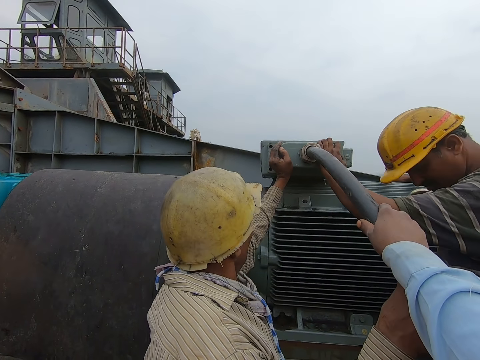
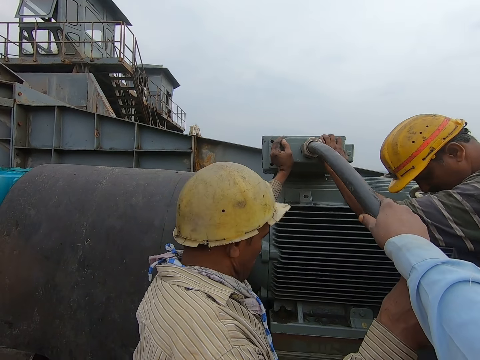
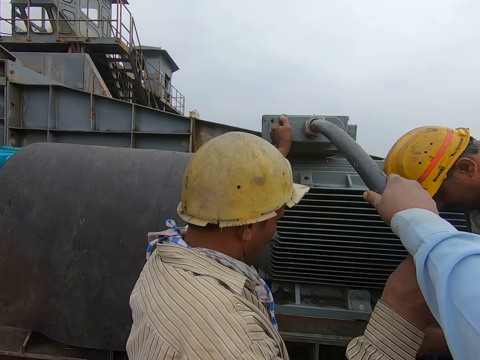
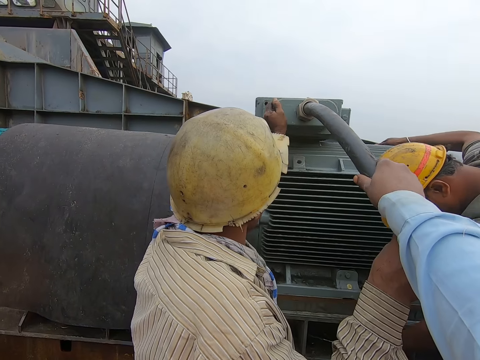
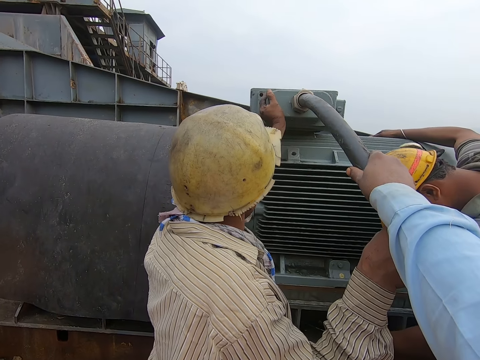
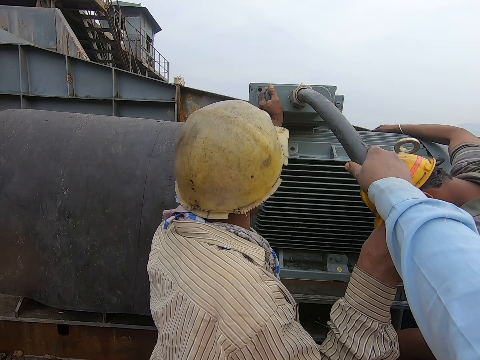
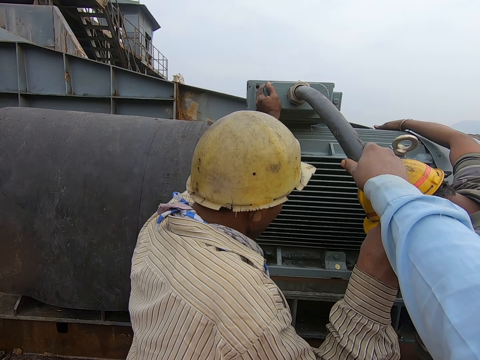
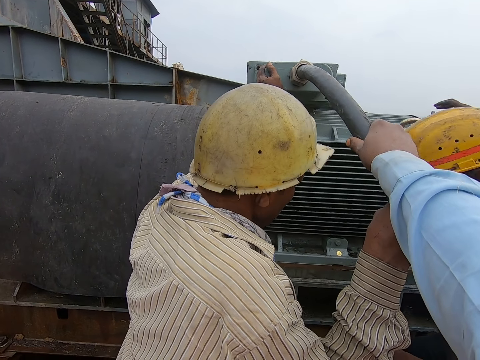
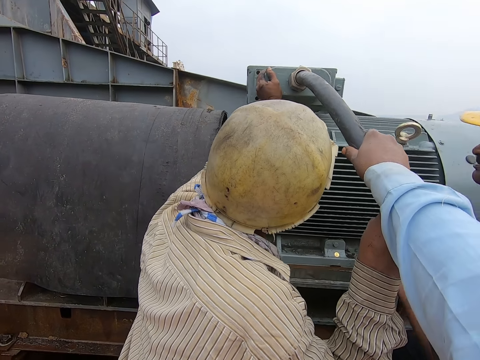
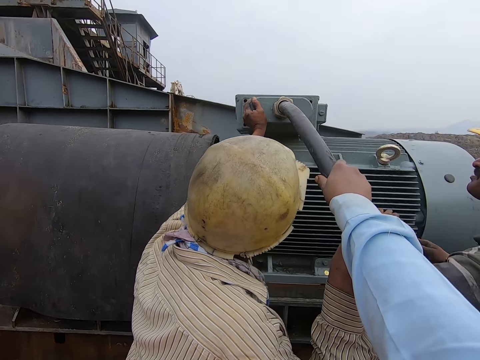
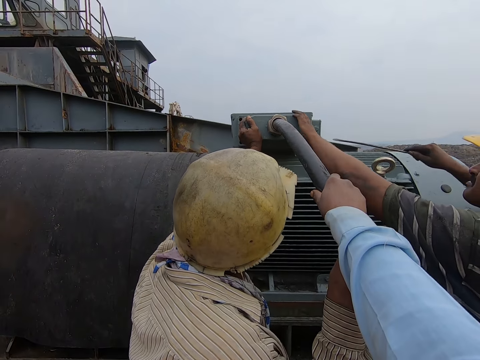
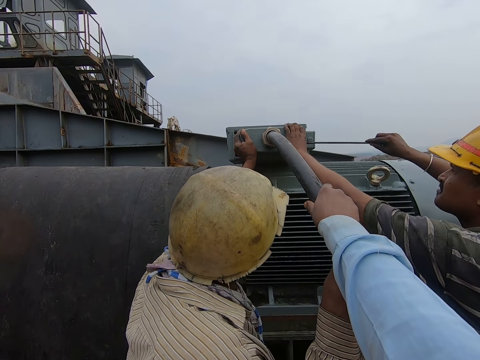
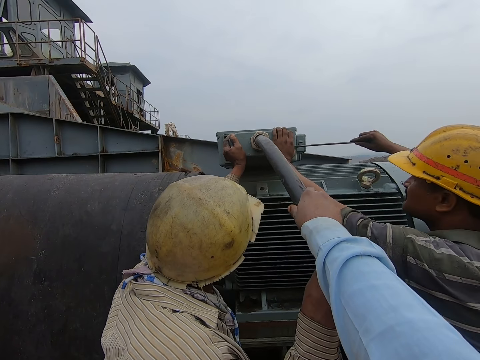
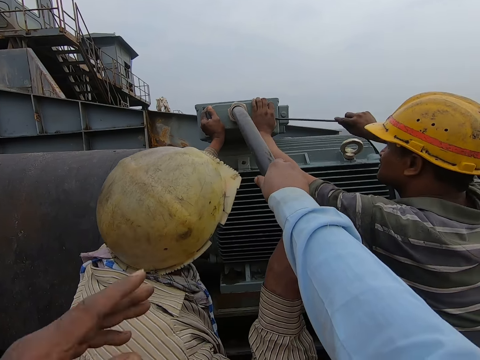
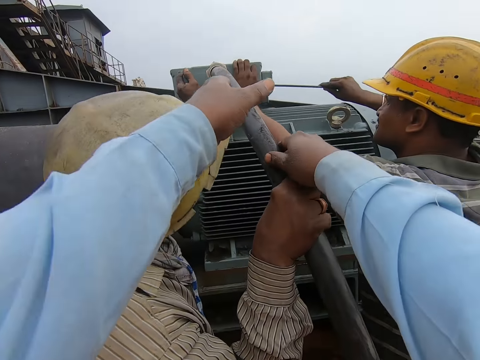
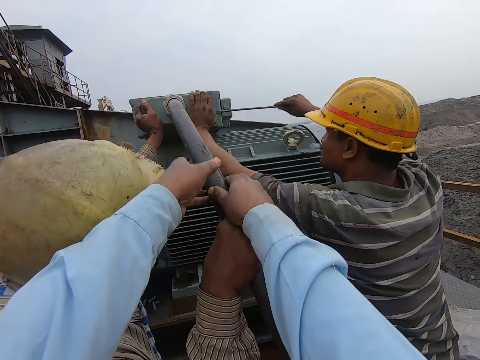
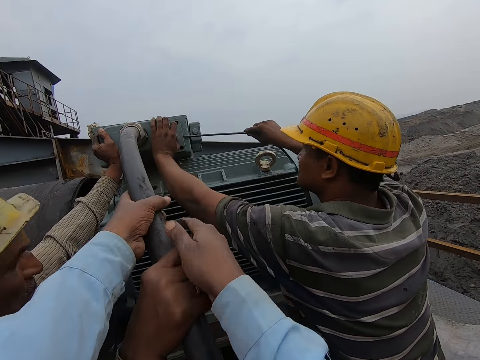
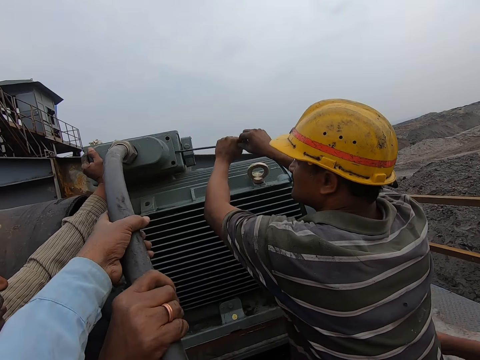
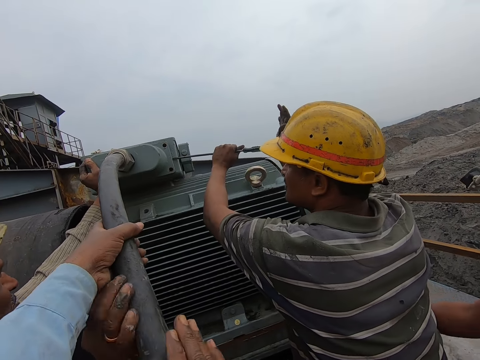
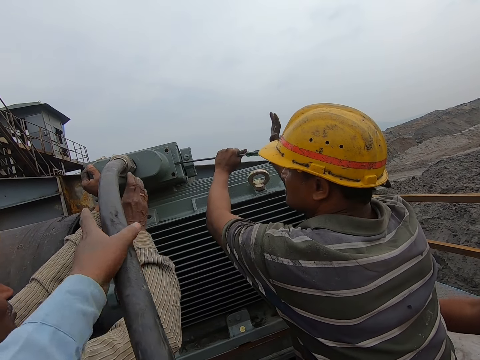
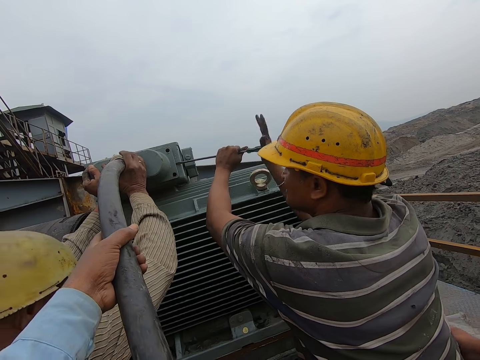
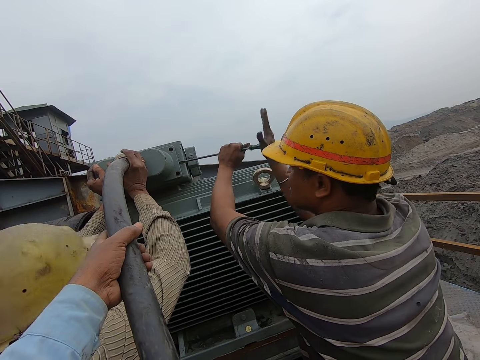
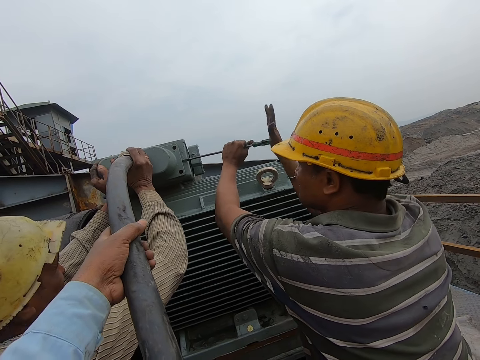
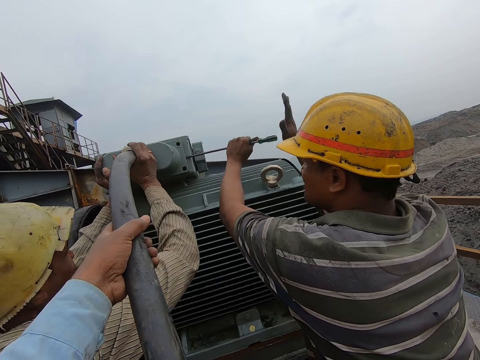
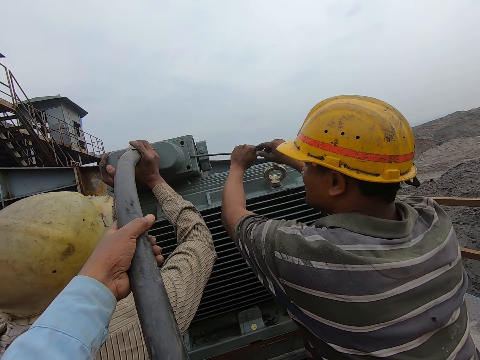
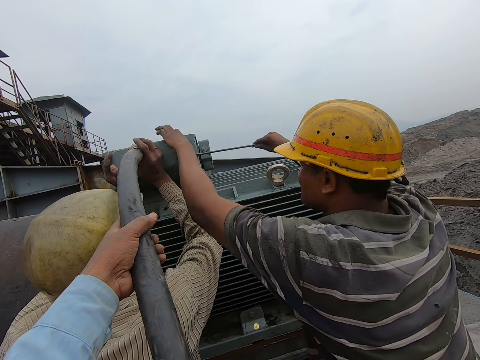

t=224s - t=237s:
The camera wearer talks with the people. They hold on the pipe. A man fixes the pipe with the spanner. The camera wearer converses with the man and another man. They hold on the pipe. They touch the pipe with the left hand. They converse with the man and the other man.

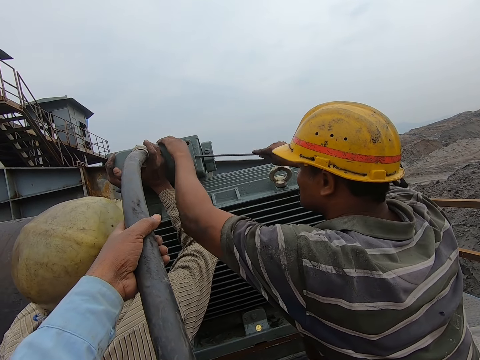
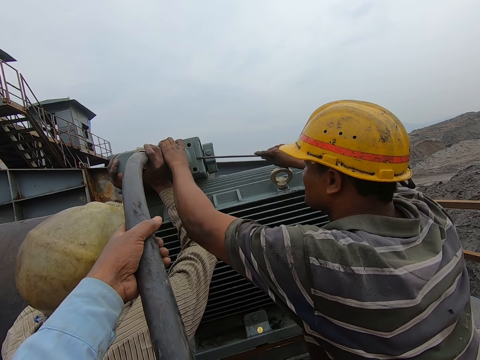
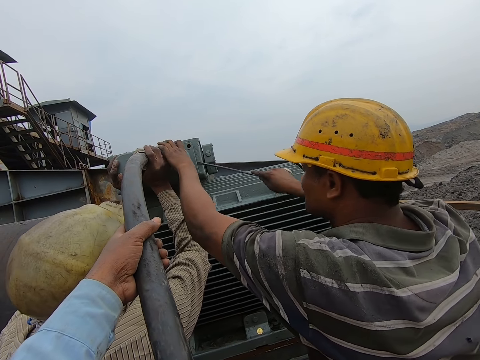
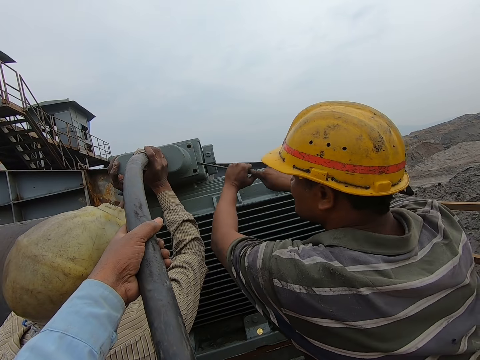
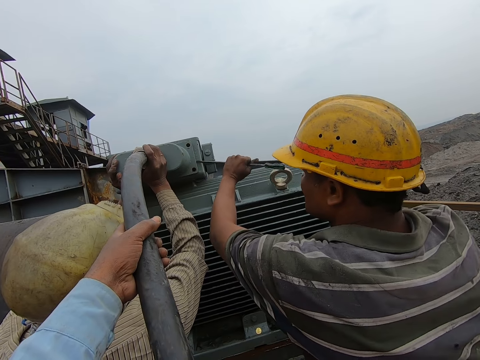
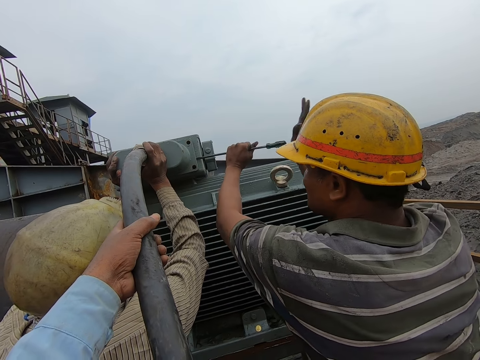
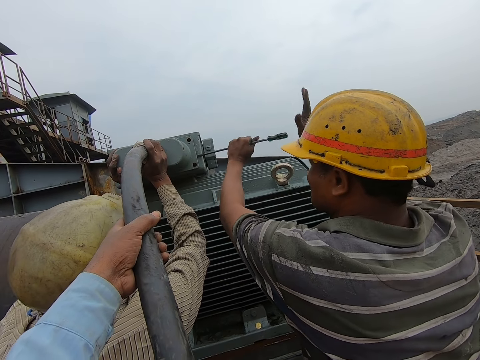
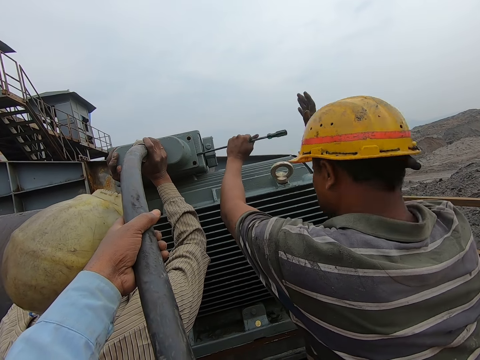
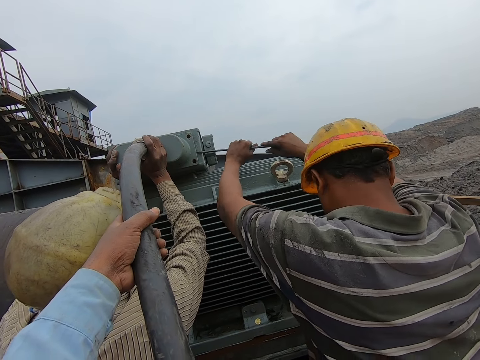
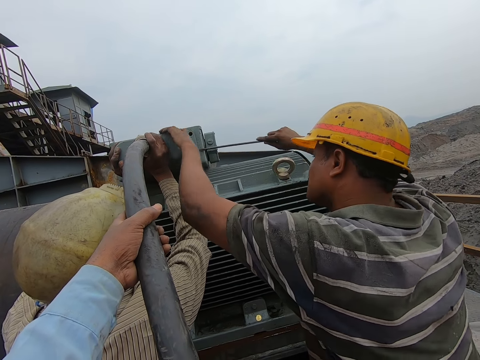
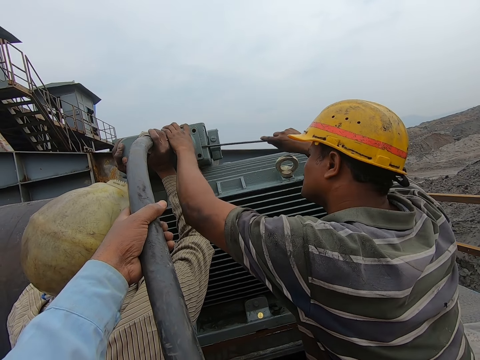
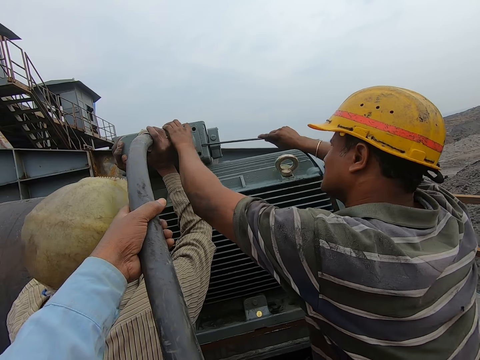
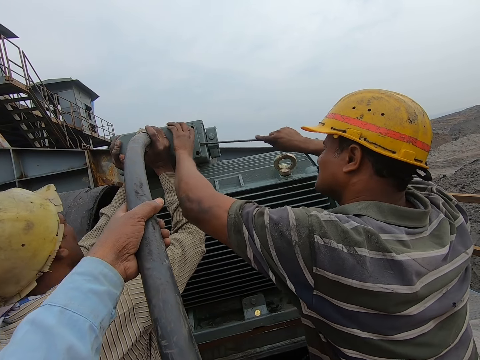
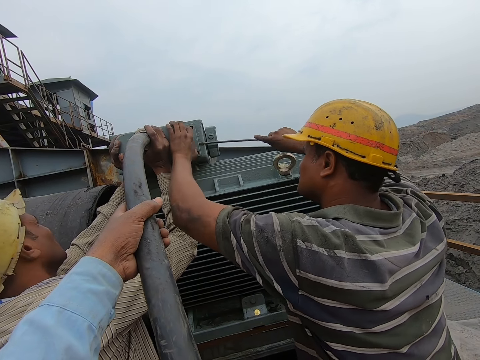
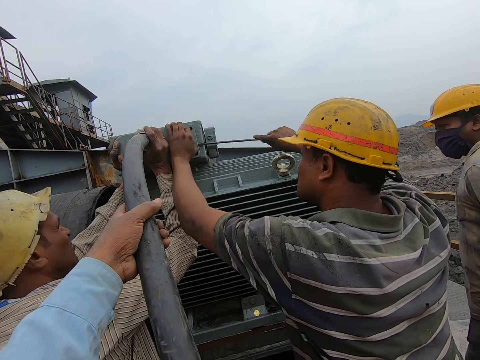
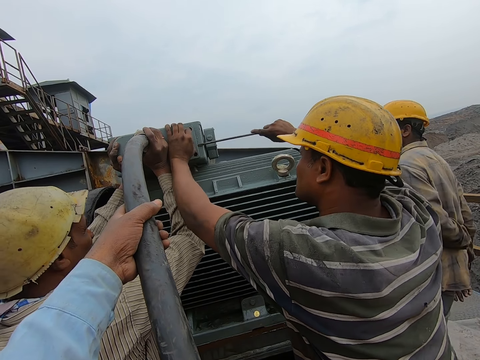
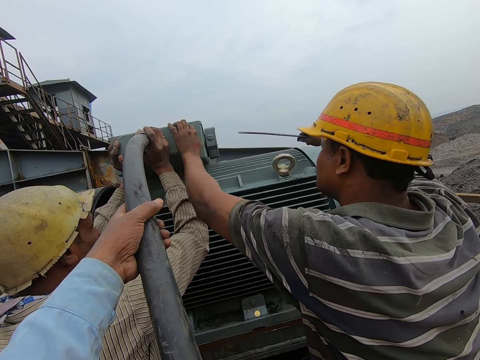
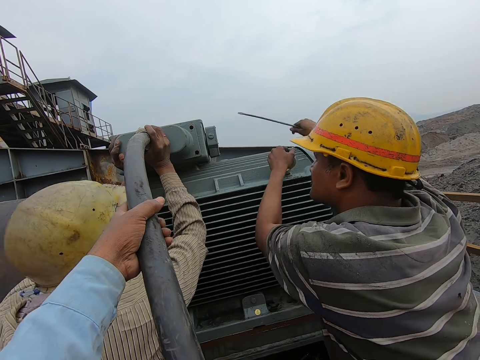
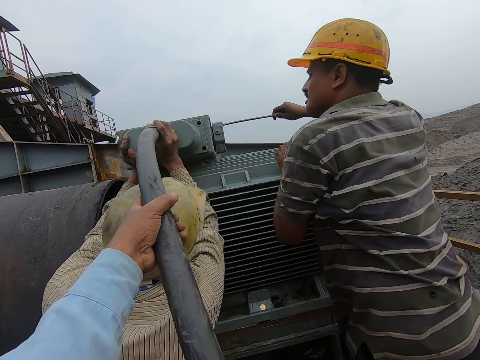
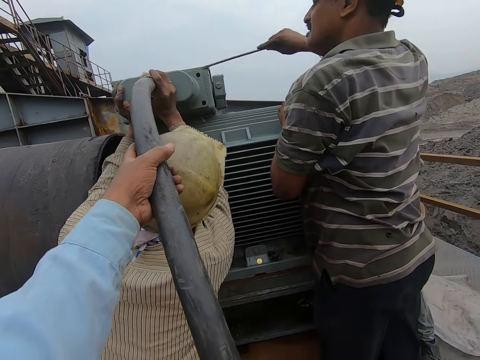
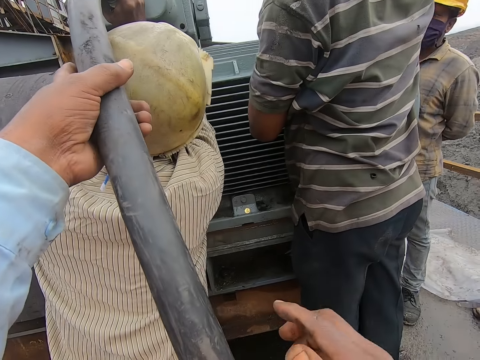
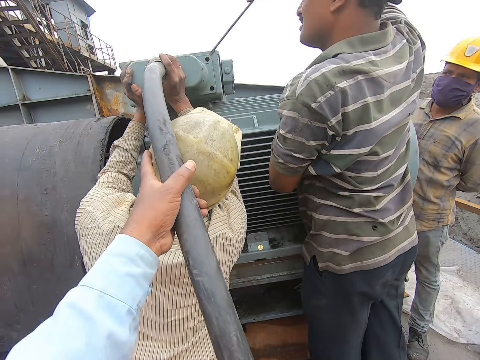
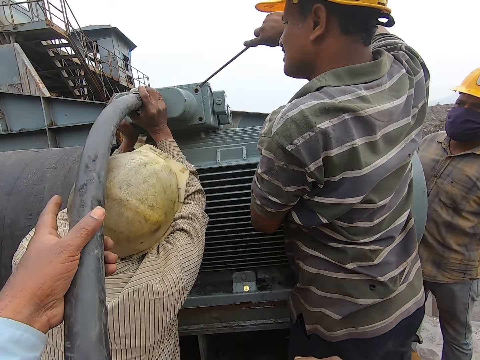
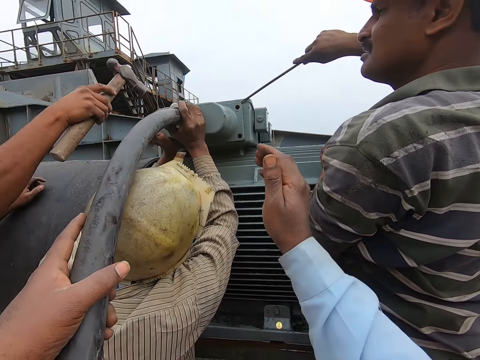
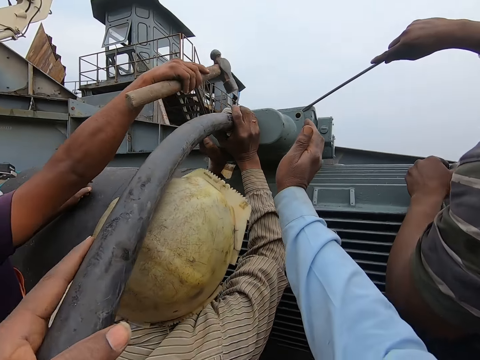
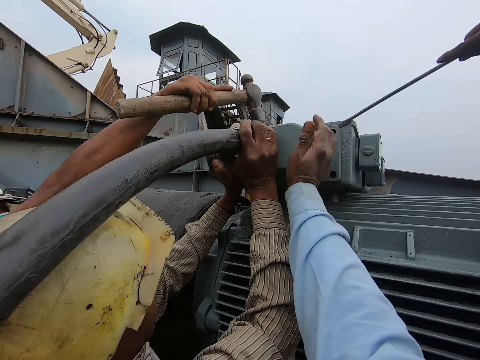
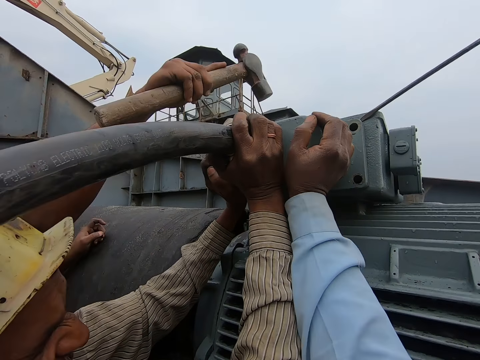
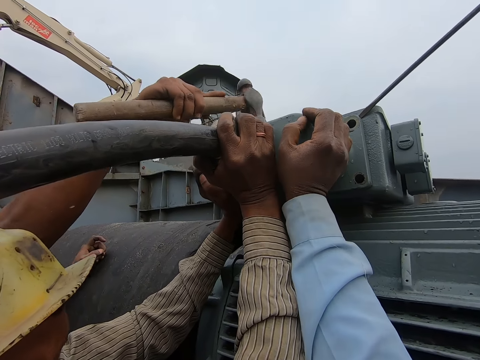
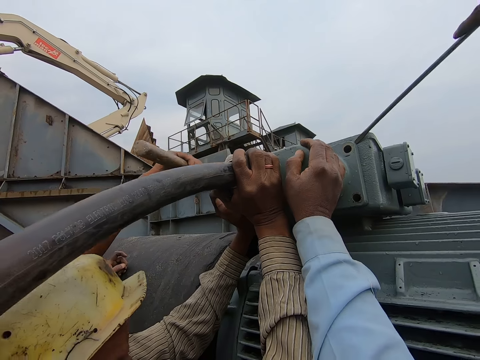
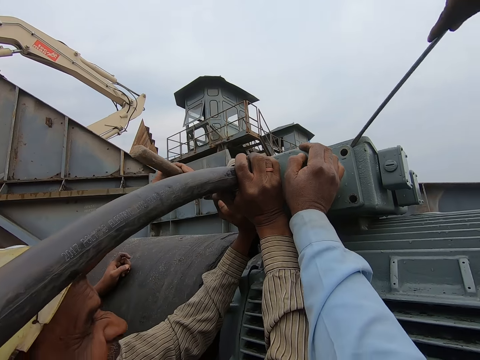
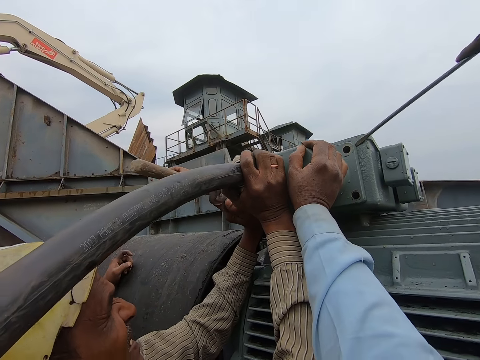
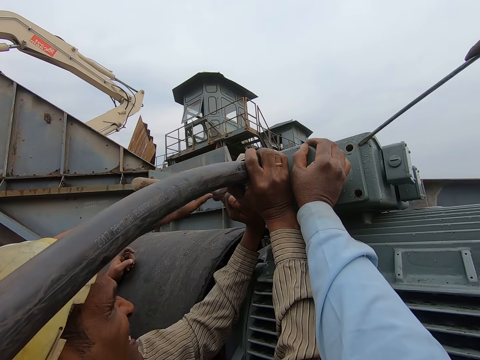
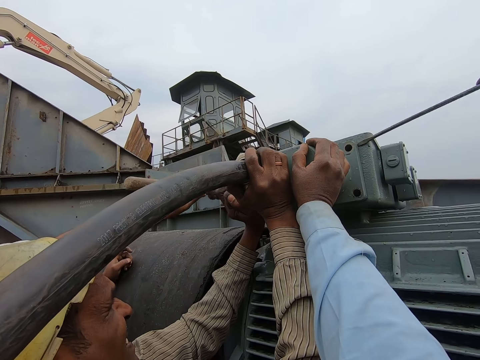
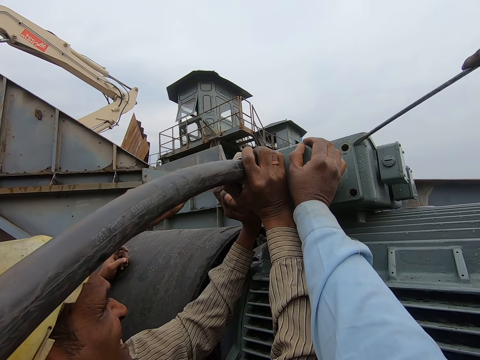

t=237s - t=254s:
The camera wearer holds on the pipe. A man fixes the pipe with the spanner. The camera wearer moves the hand. They hold on the pipe. Another man hits the pipe with the hammer. The camera wearer holds the machine.
